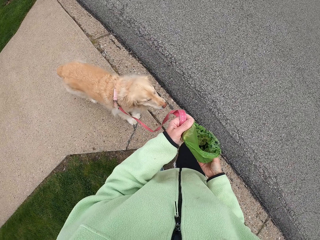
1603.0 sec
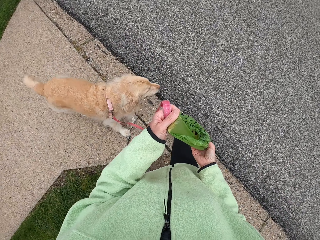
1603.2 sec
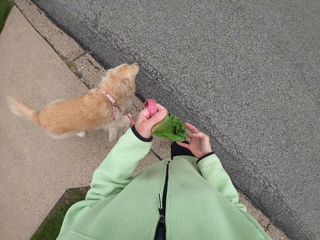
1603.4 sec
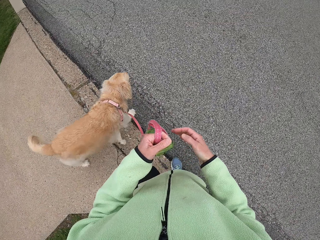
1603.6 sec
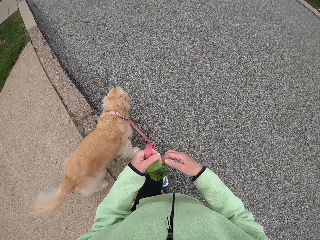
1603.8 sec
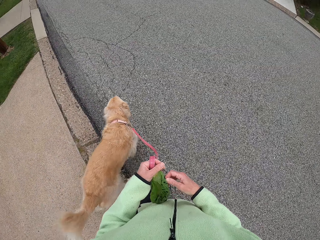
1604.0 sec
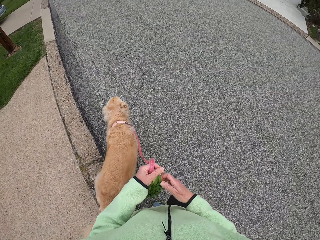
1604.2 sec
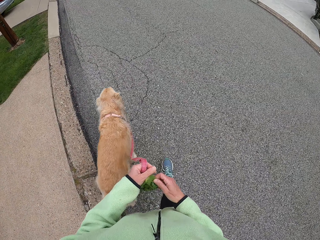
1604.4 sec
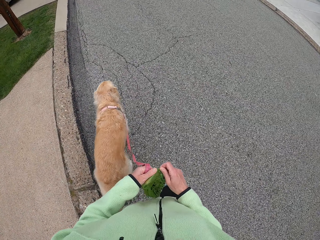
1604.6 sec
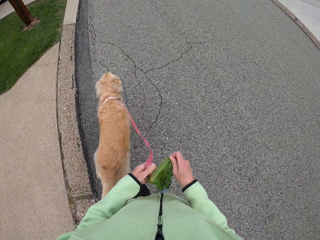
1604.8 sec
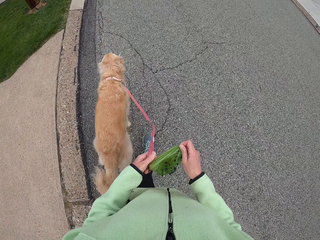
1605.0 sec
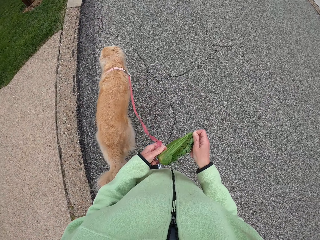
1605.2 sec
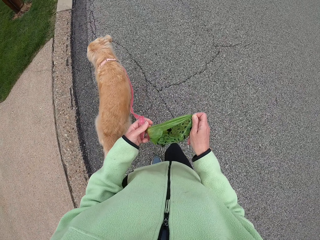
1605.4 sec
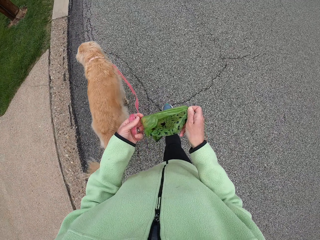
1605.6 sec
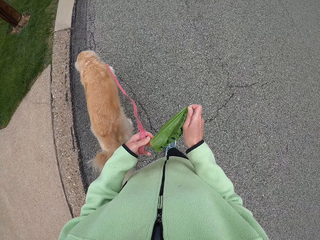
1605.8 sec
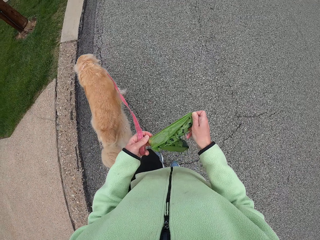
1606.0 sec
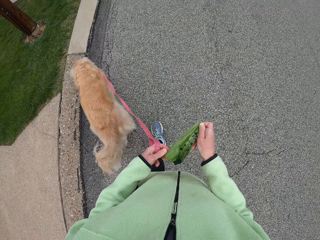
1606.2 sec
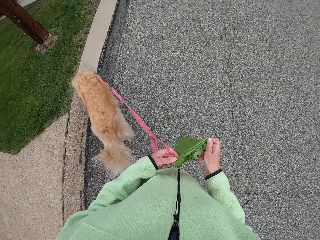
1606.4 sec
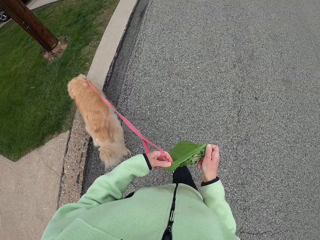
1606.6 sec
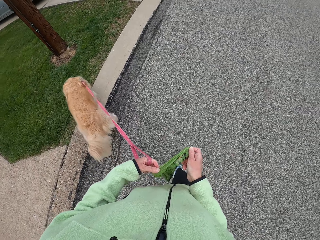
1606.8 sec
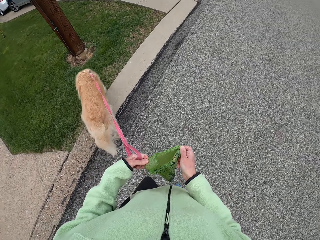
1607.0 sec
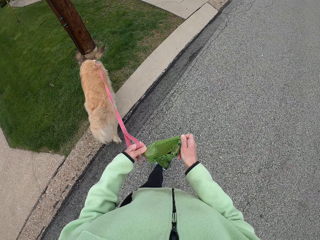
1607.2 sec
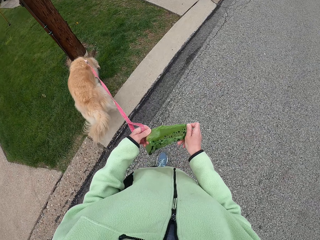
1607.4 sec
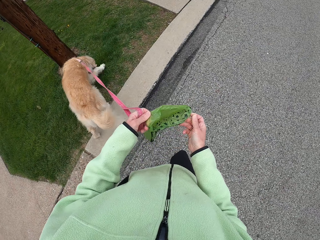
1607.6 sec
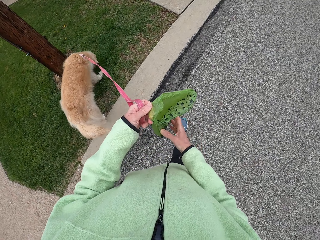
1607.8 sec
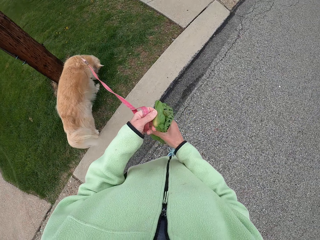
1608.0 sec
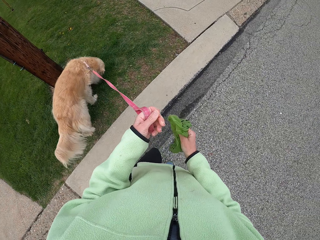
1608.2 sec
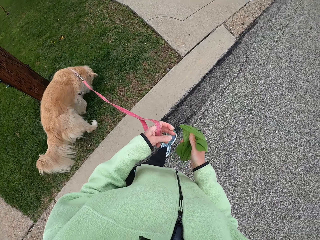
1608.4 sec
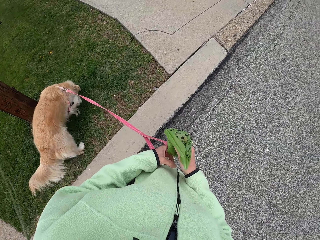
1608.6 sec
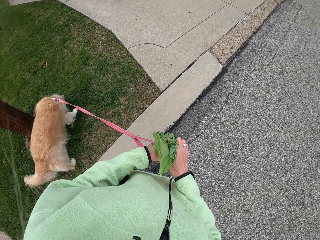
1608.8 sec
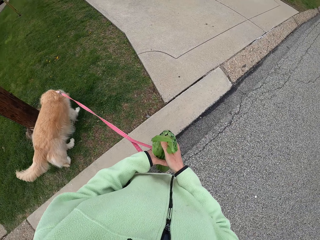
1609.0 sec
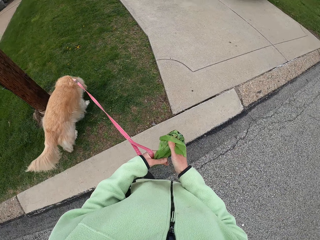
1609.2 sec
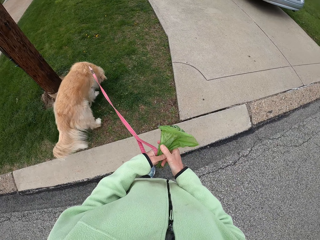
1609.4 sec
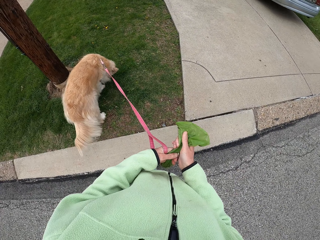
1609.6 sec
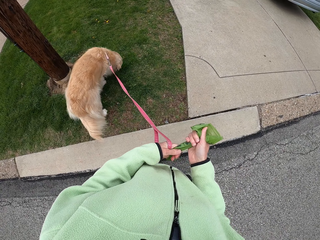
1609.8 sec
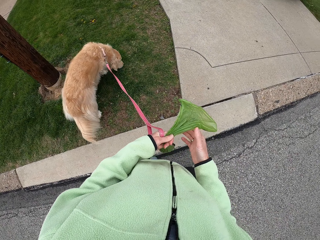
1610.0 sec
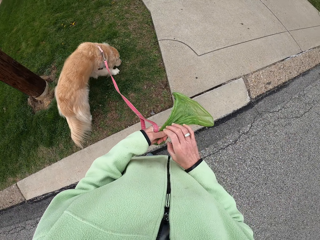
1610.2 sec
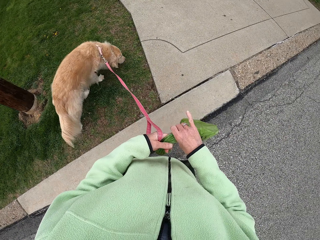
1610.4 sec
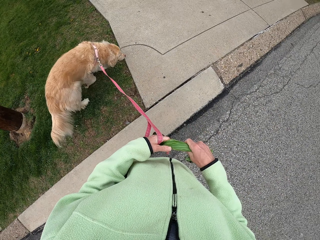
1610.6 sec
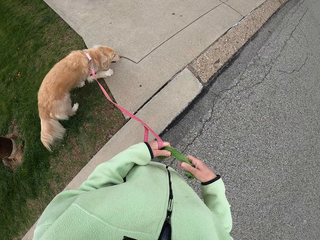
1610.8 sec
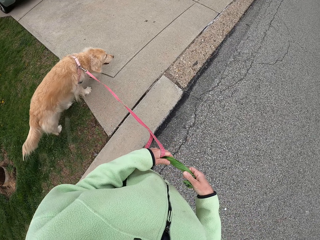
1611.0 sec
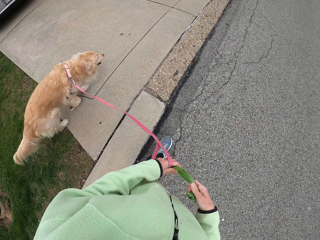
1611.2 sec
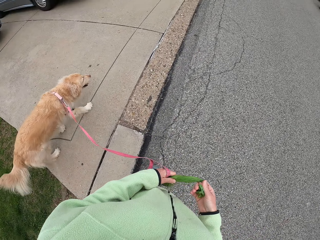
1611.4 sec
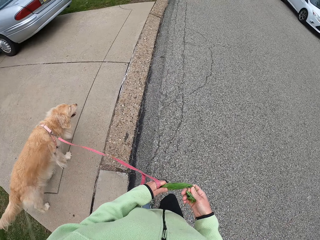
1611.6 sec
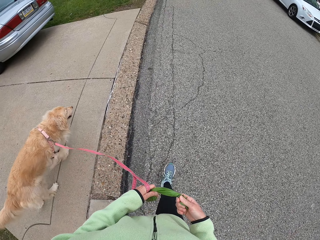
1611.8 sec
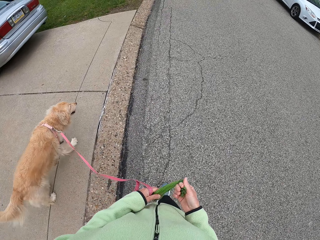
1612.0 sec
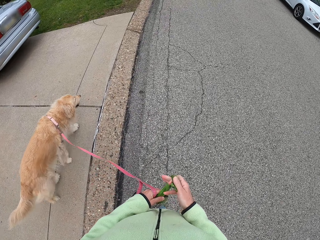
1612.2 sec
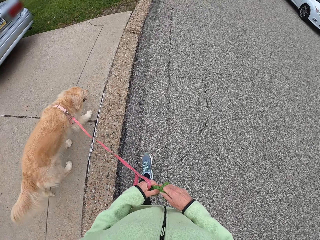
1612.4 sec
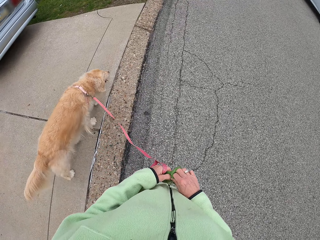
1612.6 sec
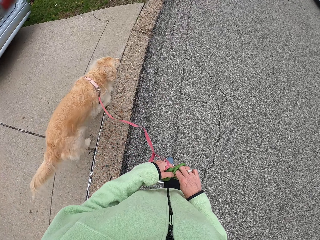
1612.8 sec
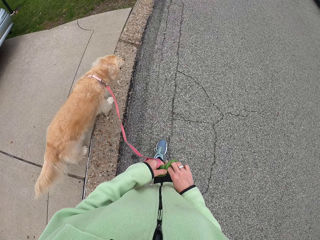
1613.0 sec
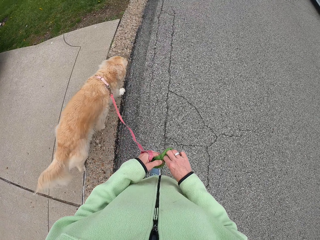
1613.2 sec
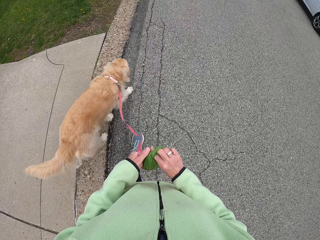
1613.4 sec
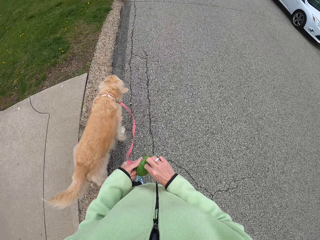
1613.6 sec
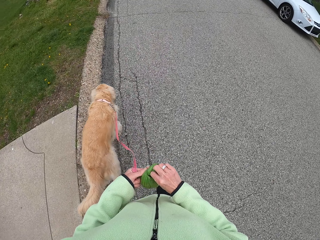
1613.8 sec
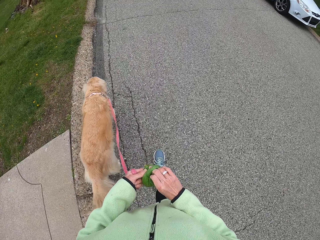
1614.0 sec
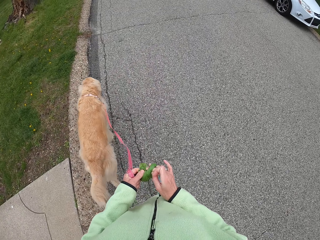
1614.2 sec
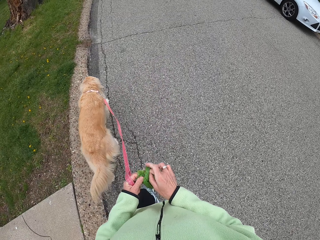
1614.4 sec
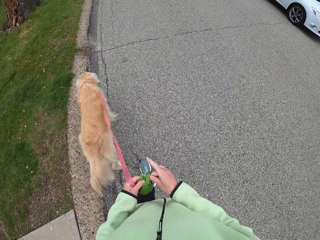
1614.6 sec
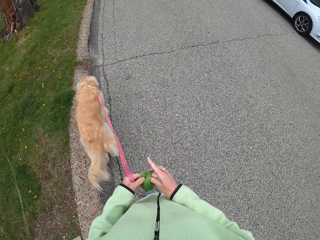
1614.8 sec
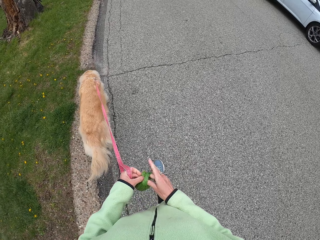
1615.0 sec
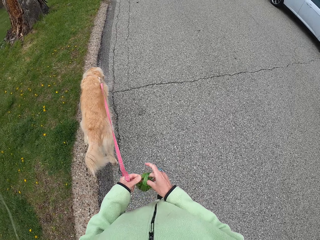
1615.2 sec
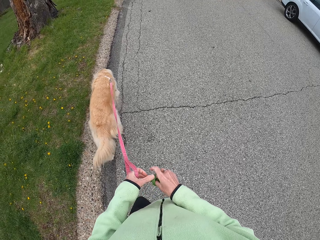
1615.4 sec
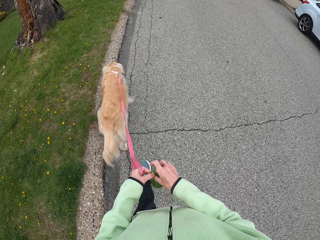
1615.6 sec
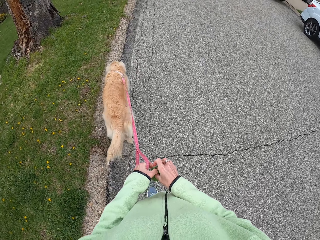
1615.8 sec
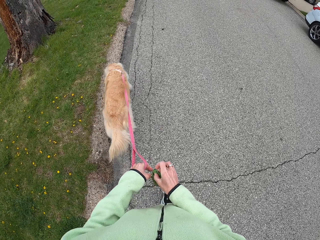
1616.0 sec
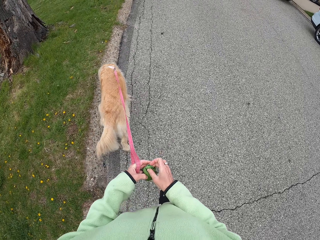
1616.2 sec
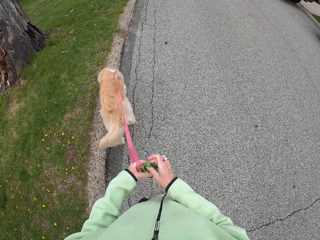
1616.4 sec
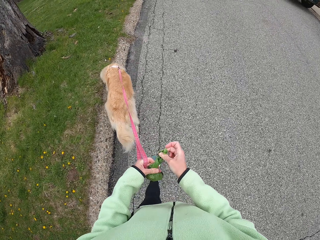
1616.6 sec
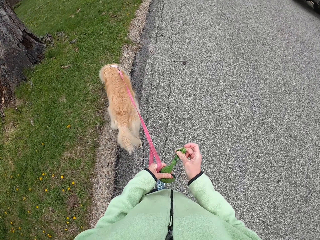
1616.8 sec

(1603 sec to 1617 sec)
The camera wearer folds up the bag. They walk on the tarmac with a dog. They stop. They fold the dog poop bag. They walk on the tarmac with the dog.

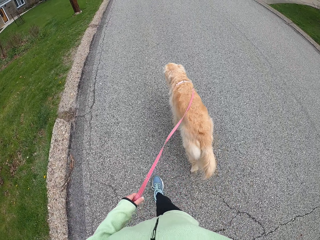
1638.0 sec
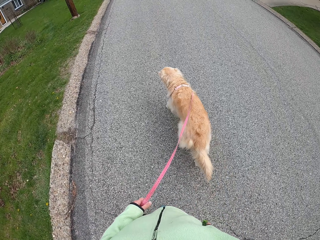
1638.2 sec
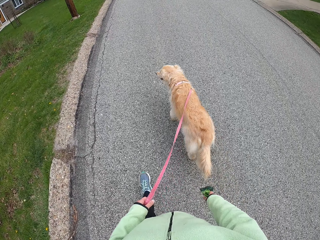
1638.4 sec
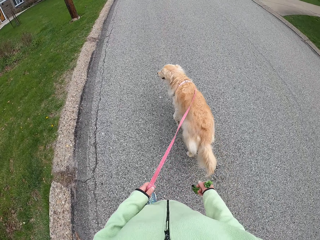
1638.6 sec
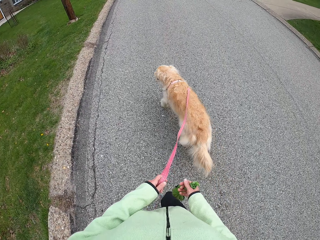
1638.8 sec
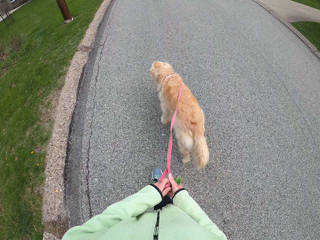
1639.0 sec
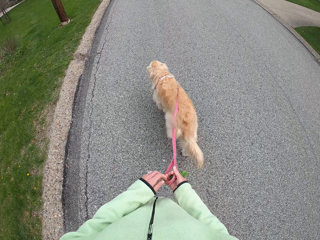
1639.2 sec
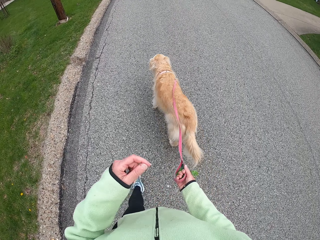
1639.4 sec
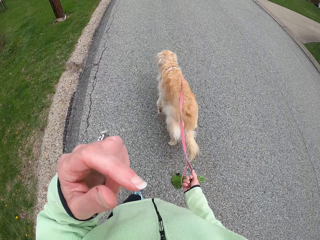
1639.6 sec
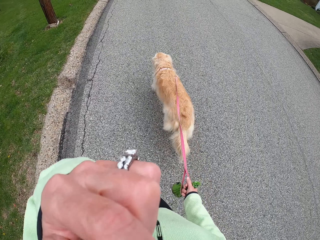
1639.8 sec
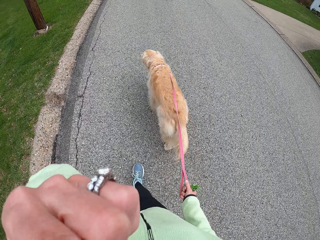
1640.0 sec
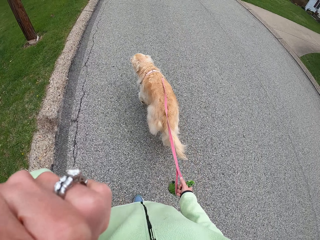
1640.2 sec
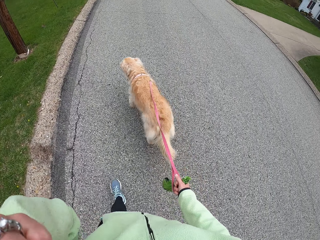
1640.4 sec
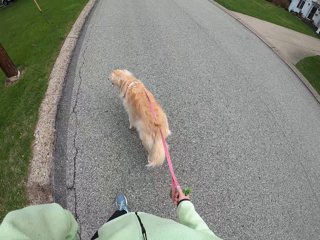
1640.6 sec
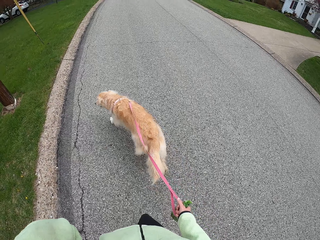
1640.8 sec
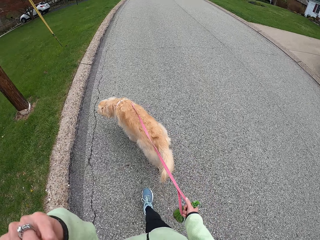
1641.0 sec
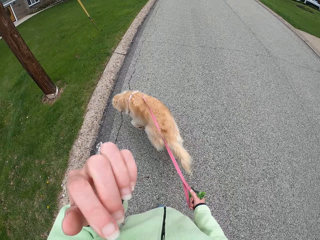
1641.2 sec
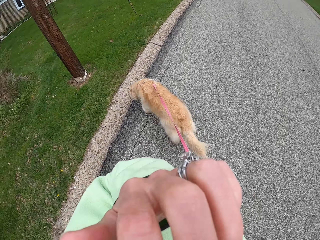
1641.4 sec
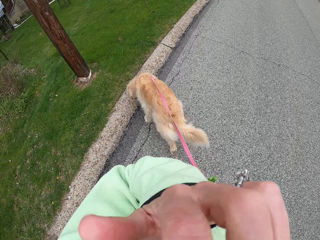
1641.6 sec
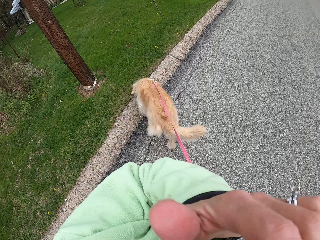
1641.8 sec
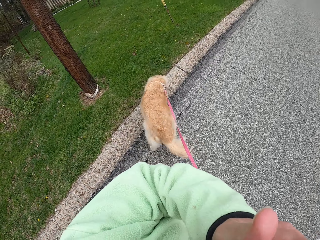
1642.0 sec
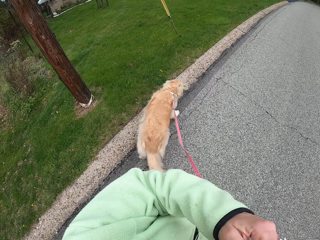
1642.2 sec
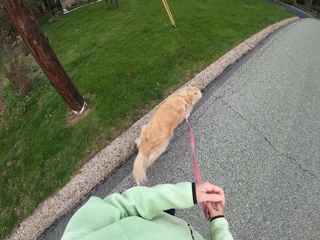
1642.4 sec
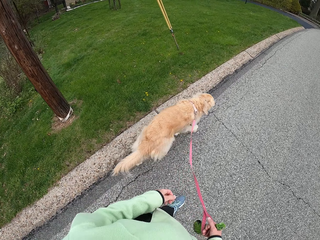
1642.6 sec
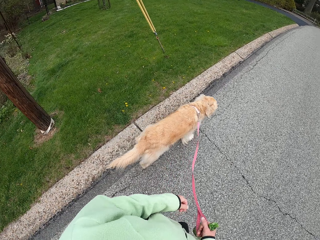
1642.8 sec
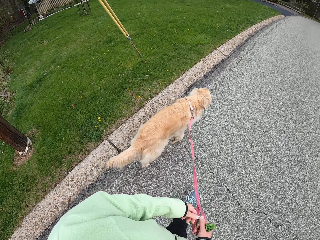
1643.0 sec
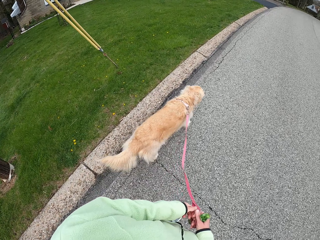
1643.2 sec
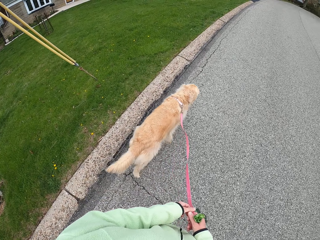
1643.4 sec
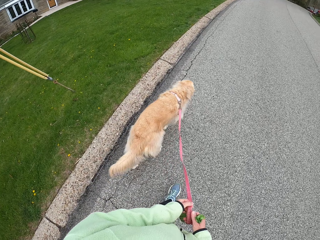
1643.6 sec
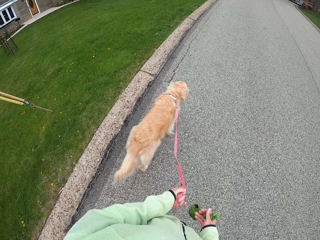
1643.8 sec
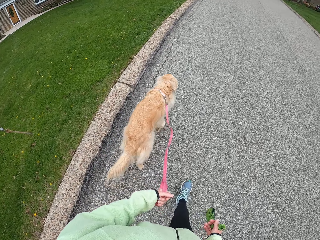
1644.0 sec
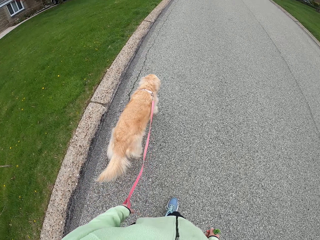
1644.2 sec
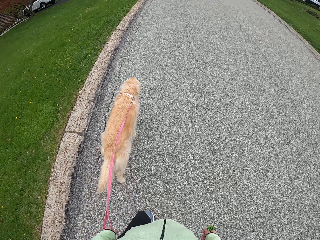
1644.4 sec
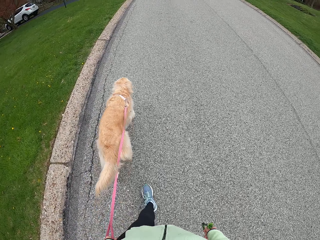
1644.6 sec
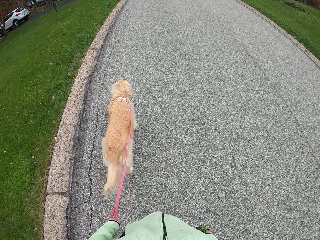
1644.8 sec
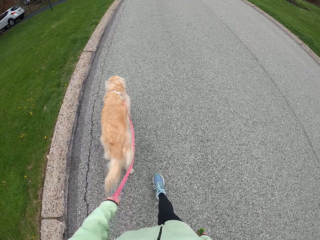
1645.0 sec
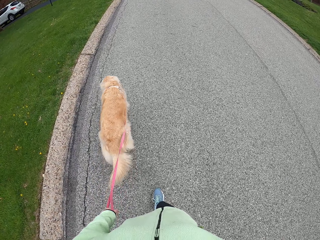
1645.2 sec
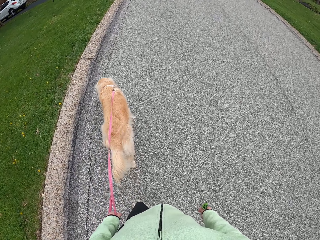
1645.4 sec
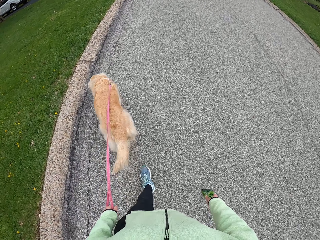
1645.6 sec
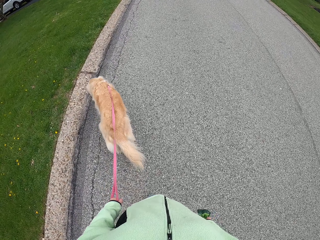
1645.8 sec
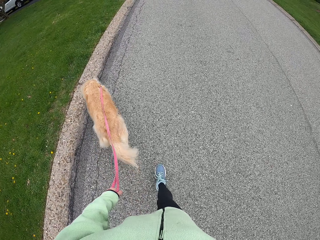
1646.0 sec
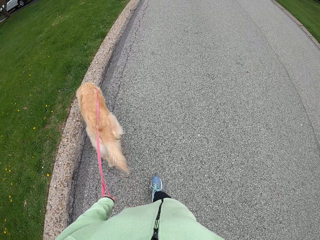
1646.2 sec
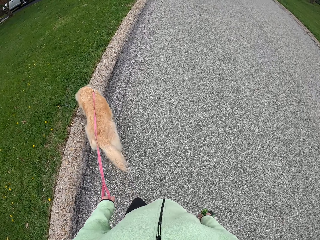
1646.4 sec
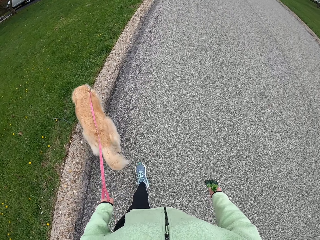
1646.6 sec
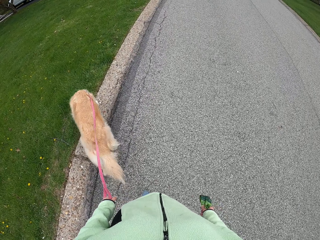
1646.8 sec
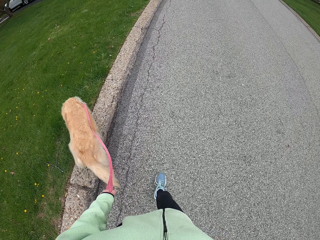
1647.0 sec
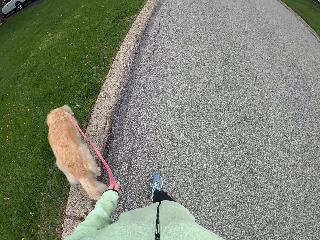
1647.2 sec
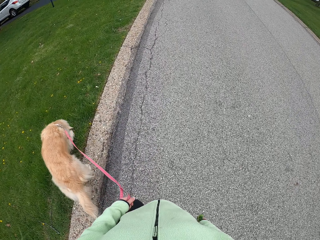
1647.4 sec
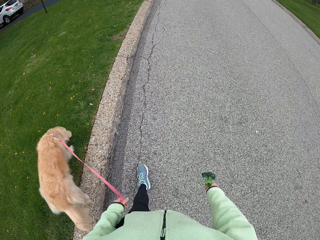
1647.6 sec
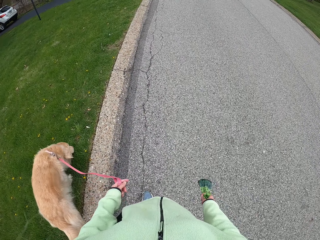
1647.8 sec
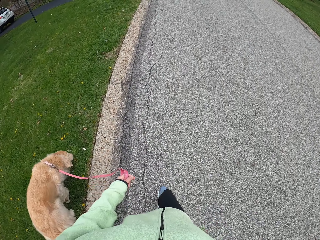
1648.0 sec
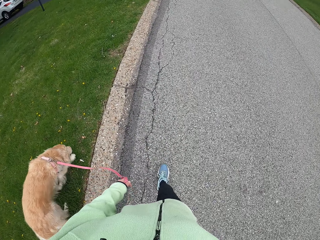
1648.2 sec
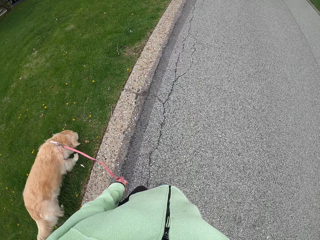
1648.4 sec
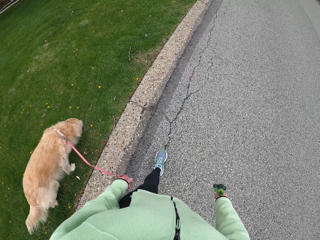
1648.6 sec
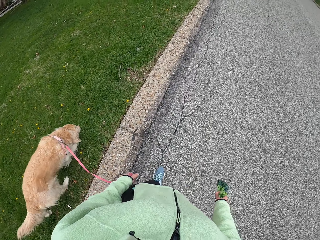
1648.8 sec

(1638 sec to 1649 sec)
The camera wearer shifts the strap to the right hand. He wipes the face and lifts his hand. He walks with a dog on the pavement. He shifts the strap to the left hand.
